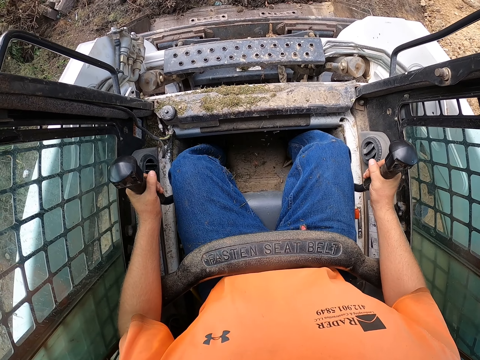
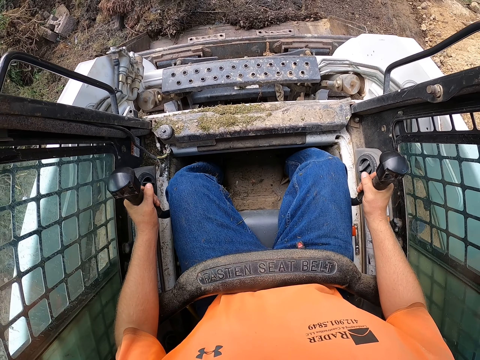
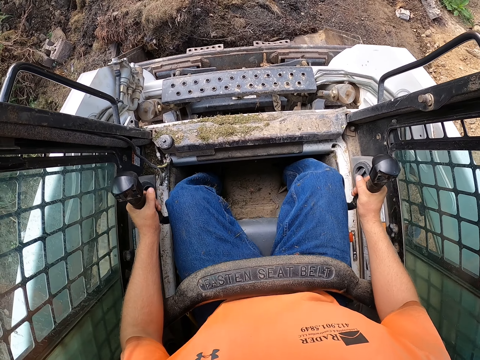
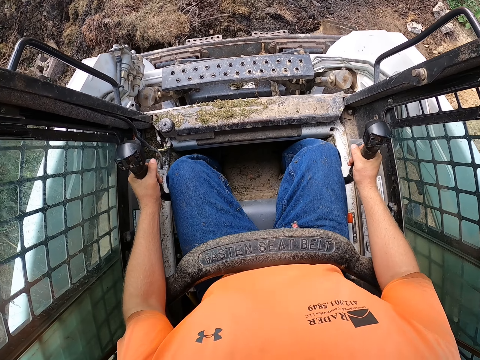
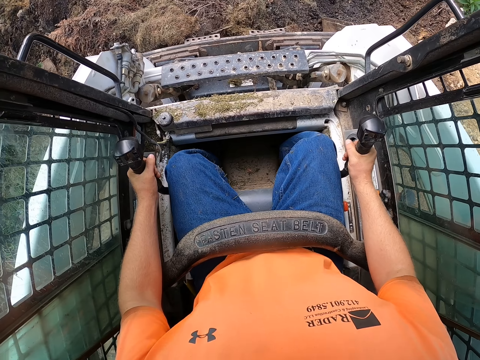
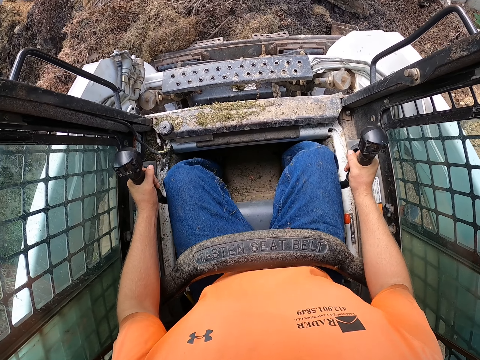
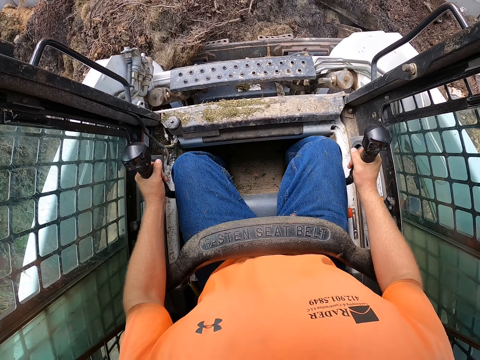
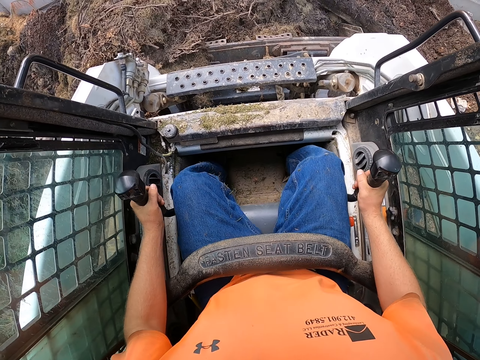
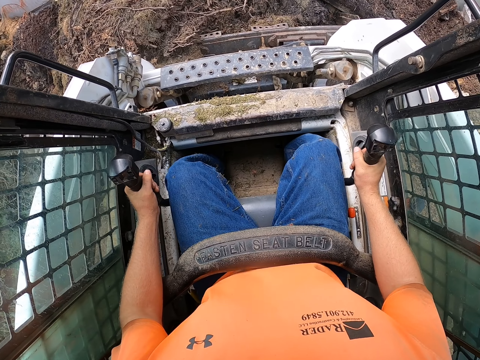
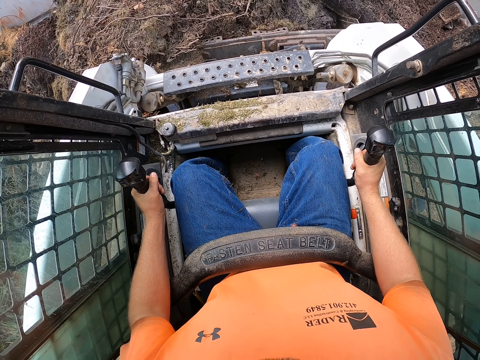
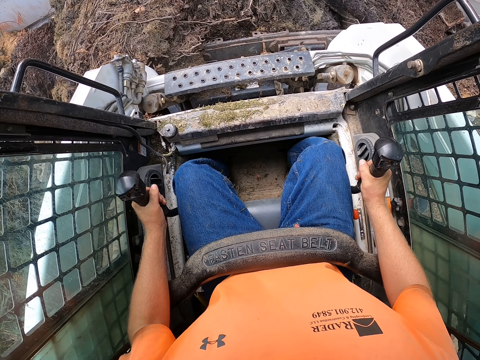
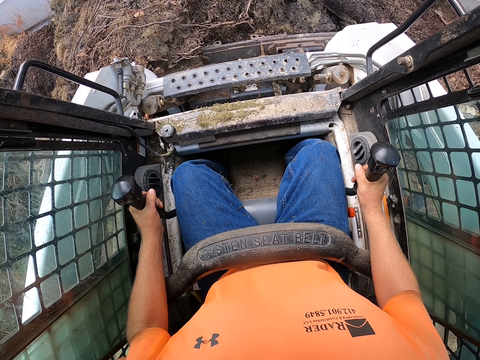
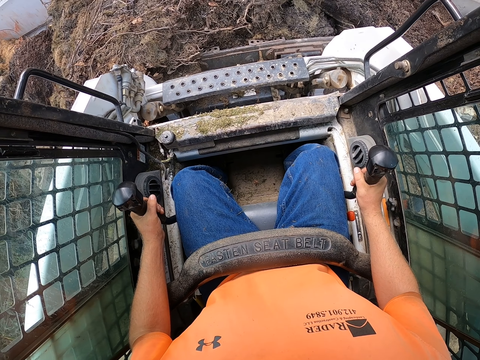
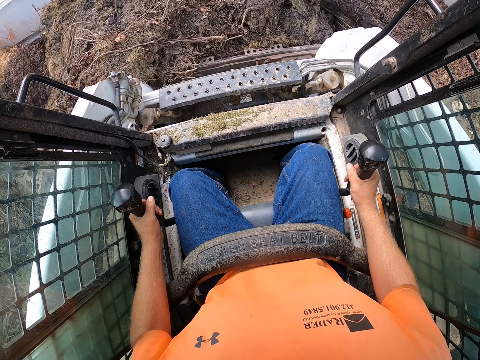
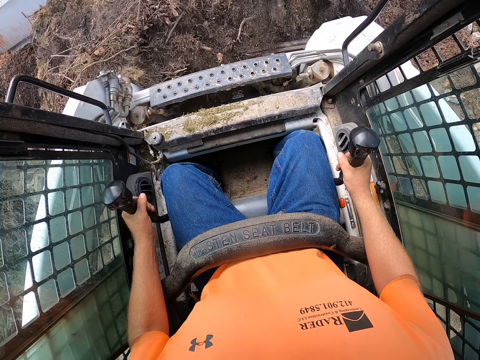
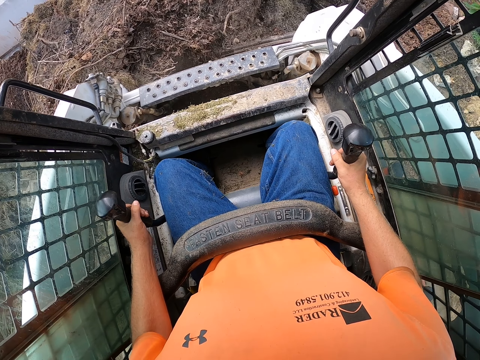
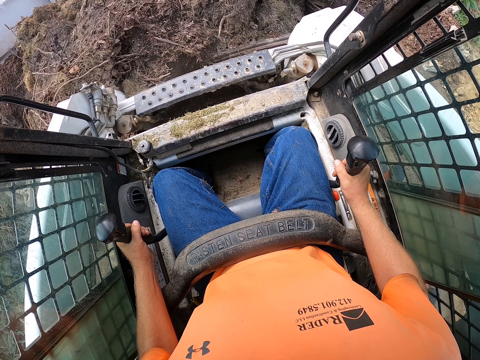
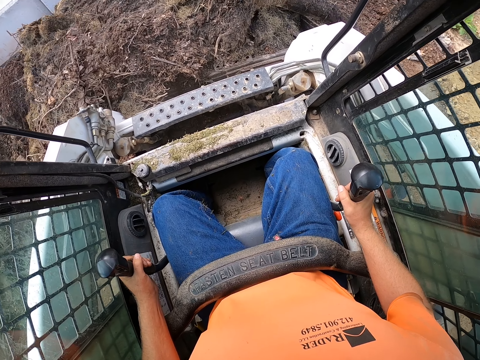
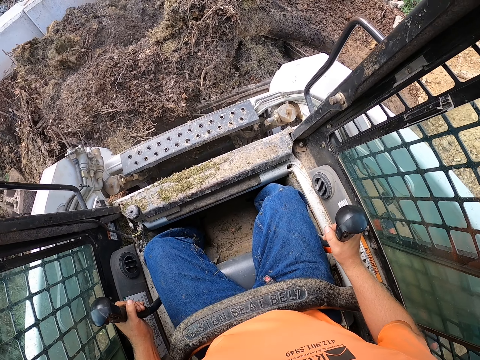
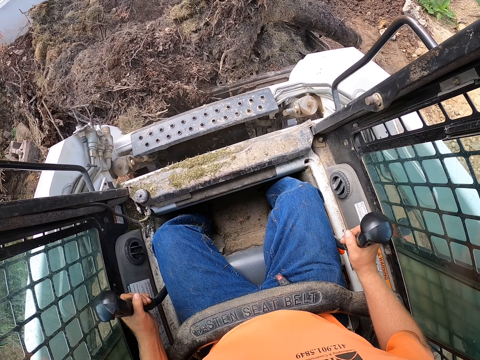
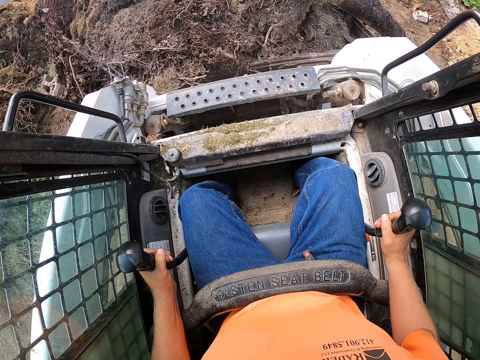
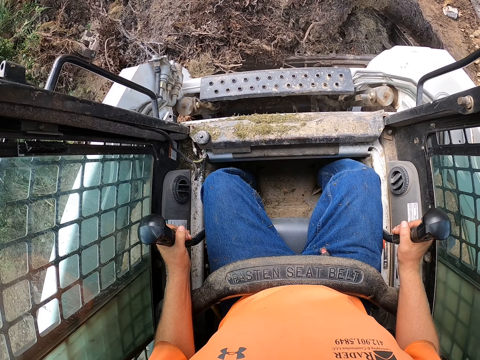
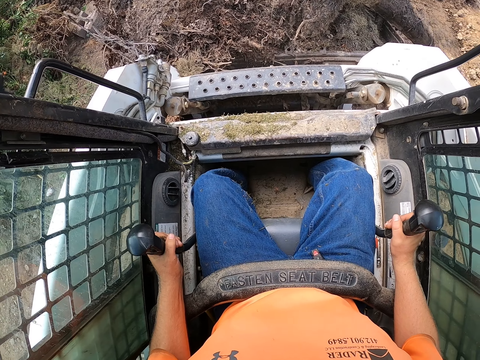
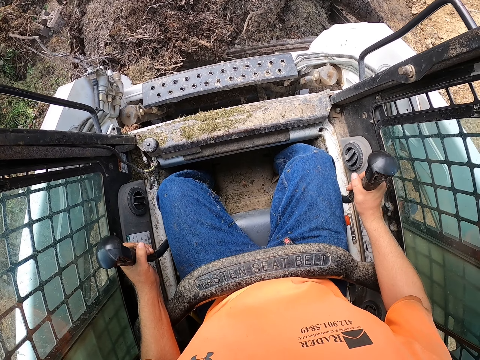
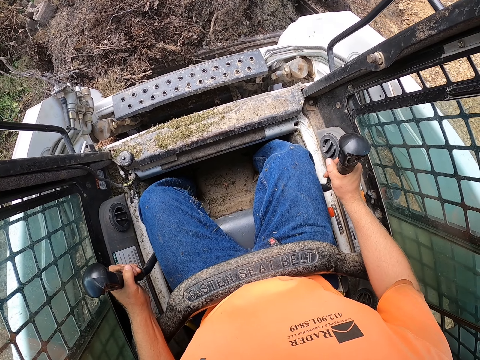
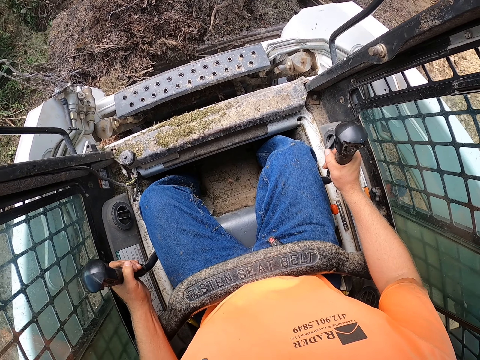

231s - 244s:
The camera wearer drives the mulching tractor with the levers in his hands.

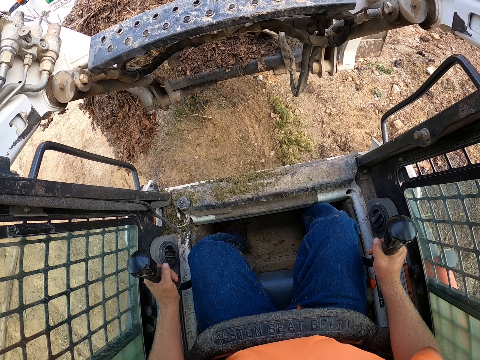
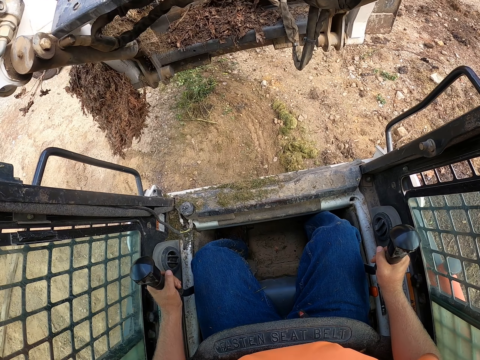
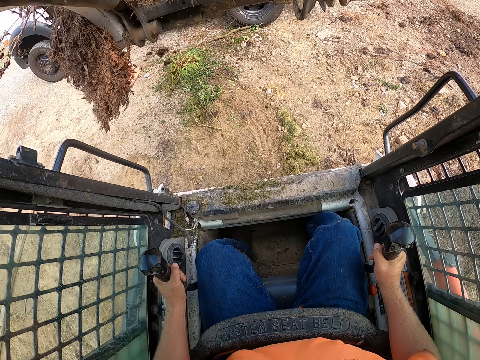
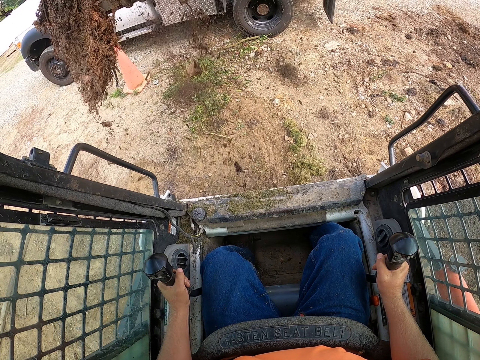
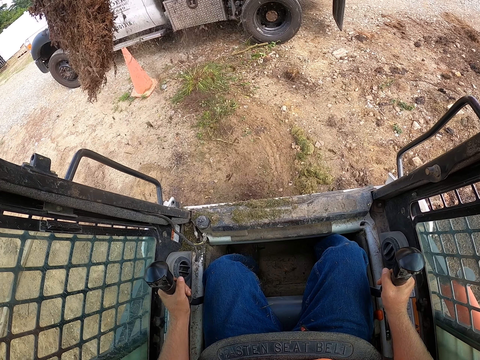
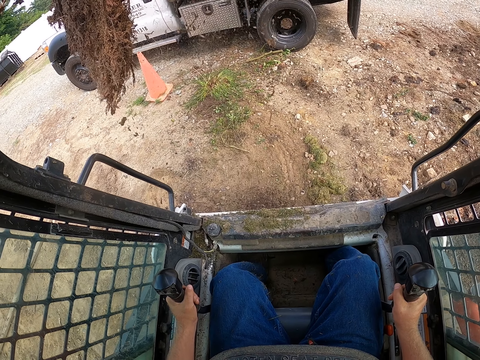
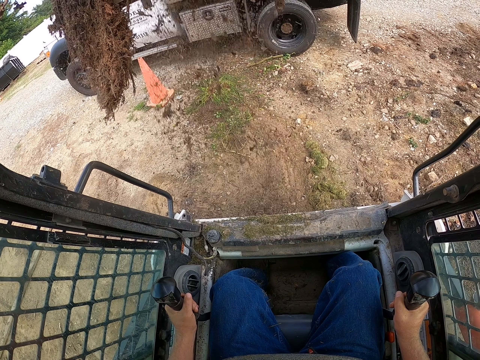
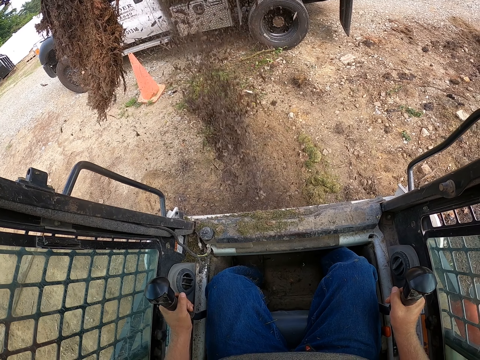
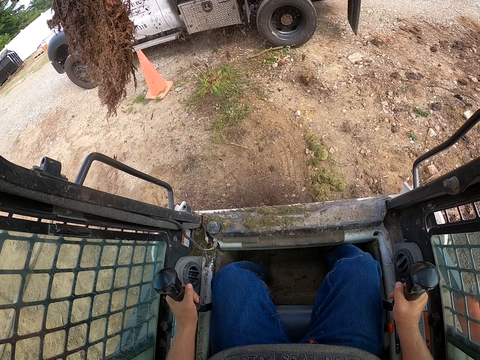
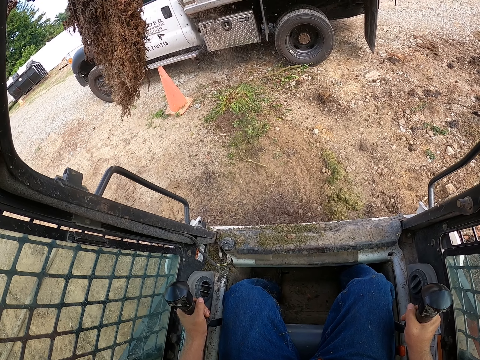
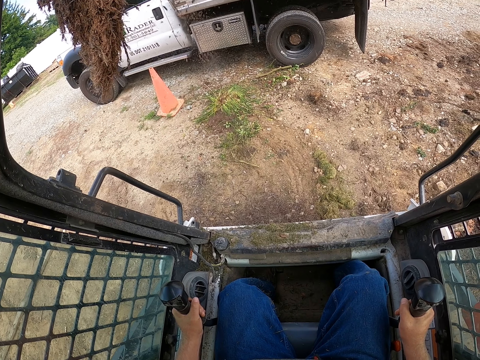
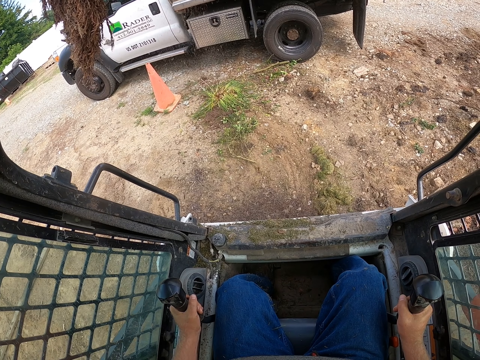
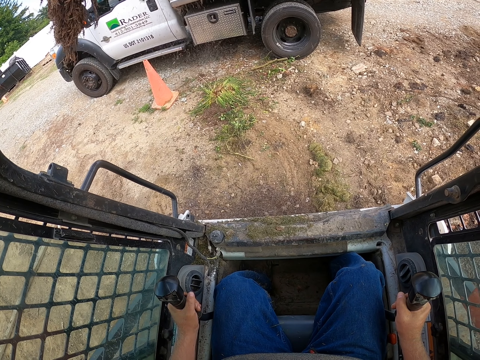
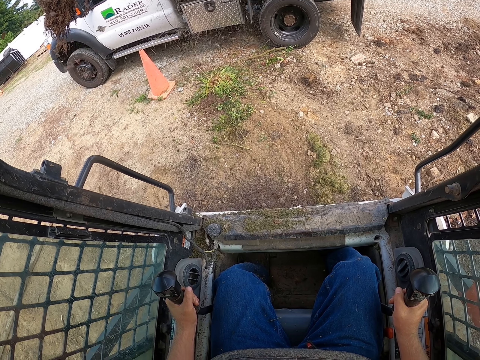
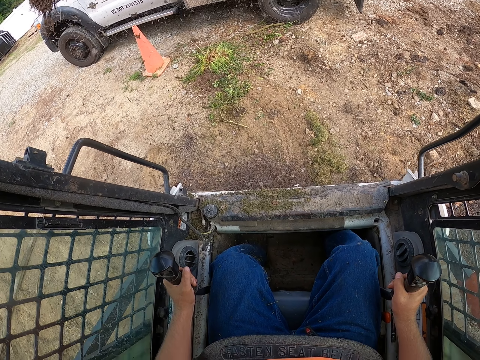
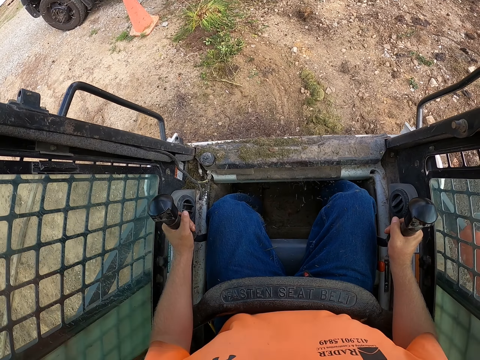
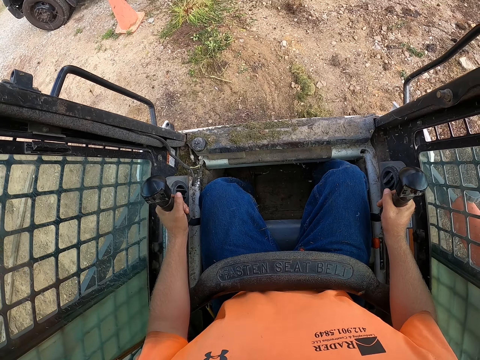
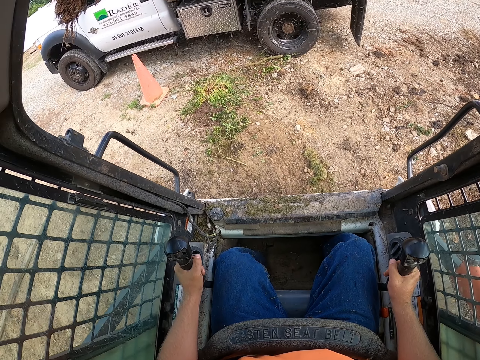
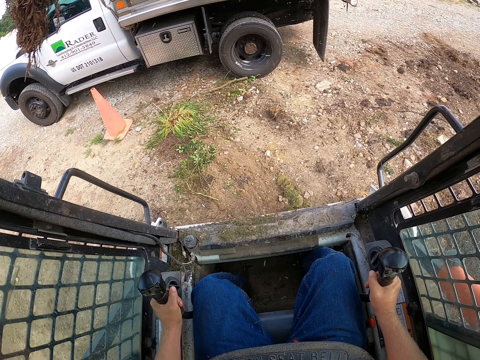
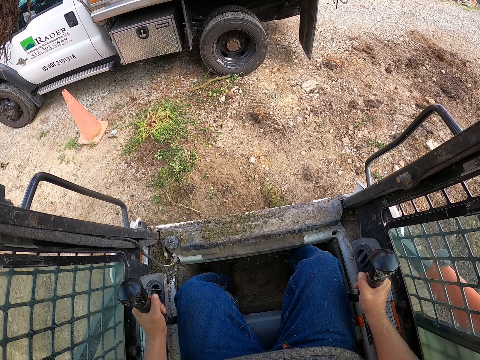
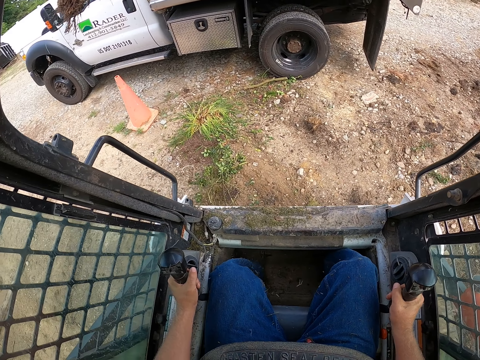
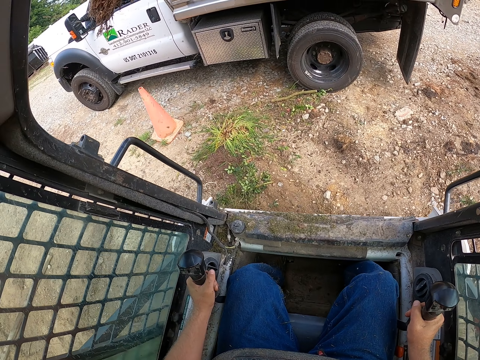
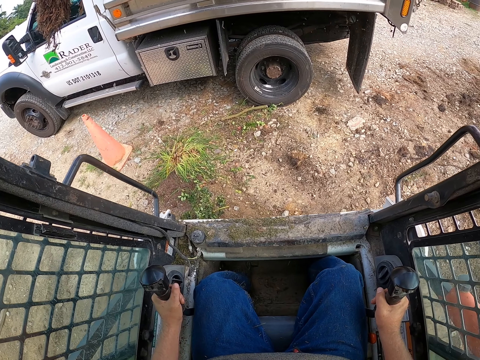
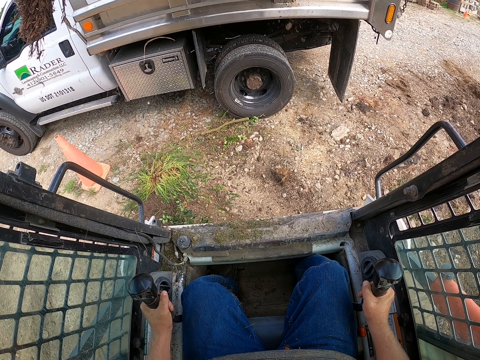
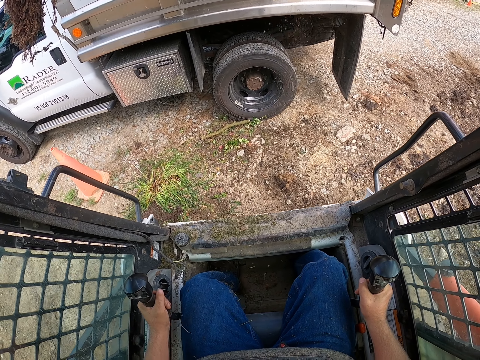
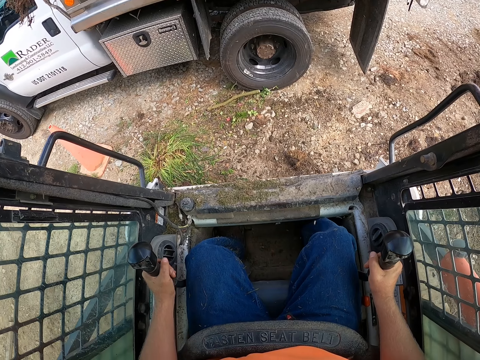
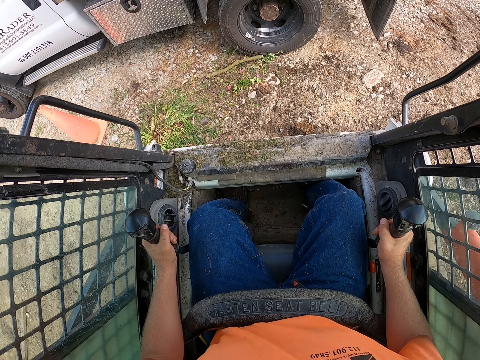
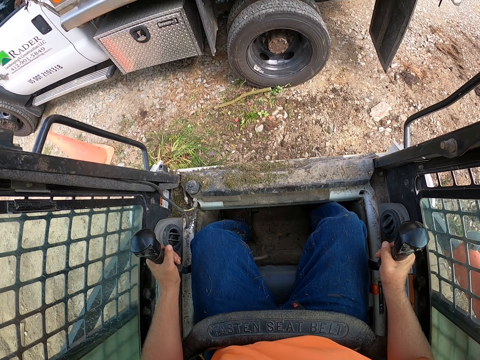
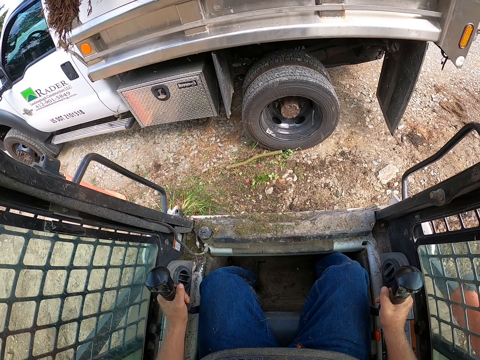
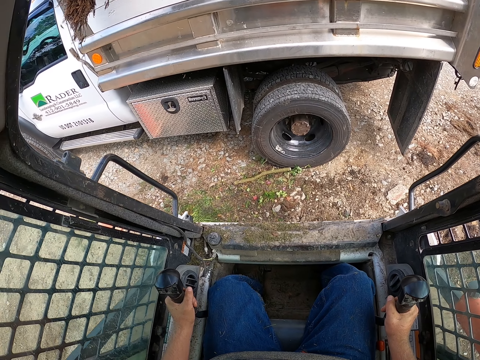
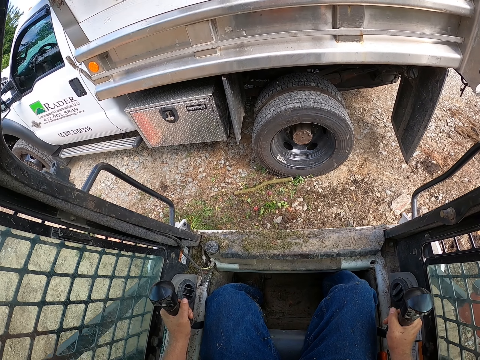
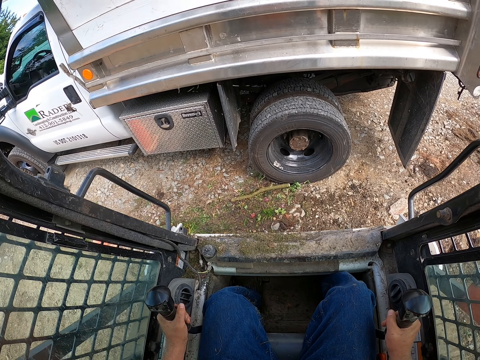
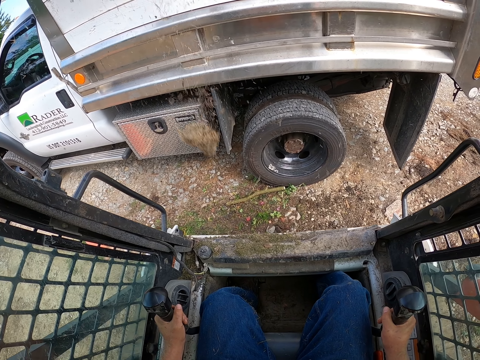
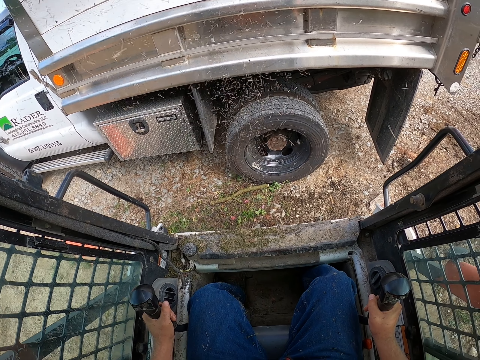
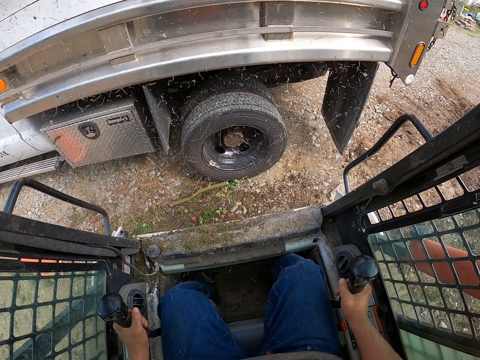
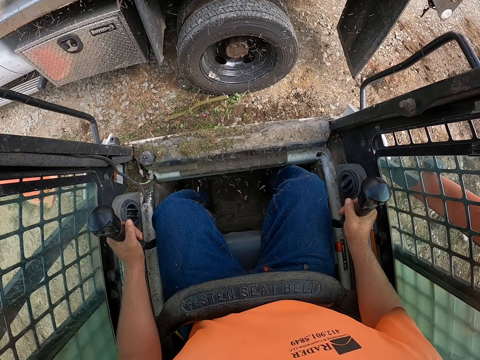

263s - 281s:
The camera wearer puts soil on the lorry. They pour the mulch in the scooper into the truck.
